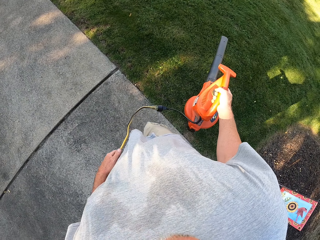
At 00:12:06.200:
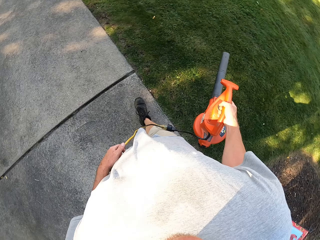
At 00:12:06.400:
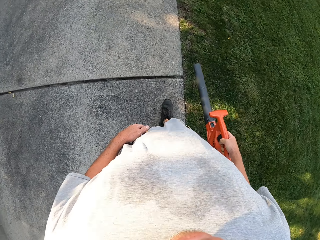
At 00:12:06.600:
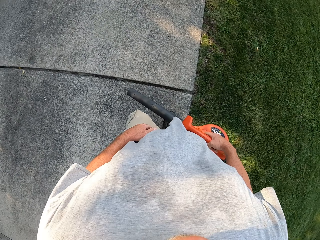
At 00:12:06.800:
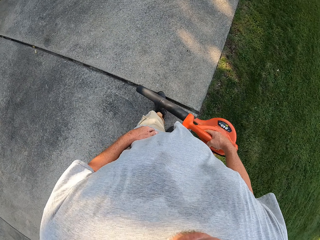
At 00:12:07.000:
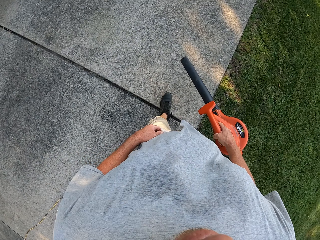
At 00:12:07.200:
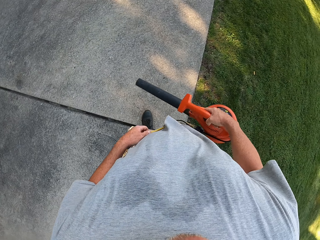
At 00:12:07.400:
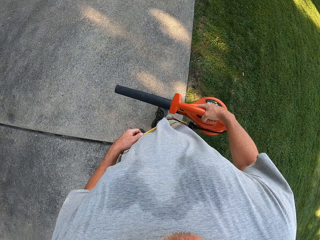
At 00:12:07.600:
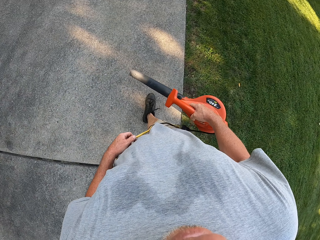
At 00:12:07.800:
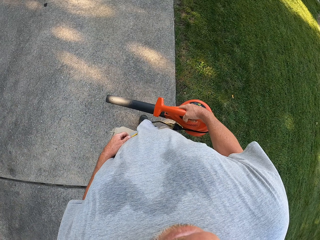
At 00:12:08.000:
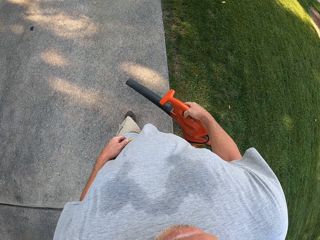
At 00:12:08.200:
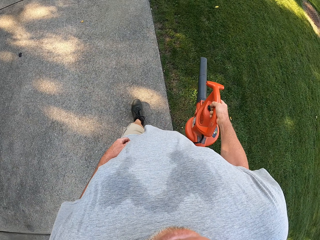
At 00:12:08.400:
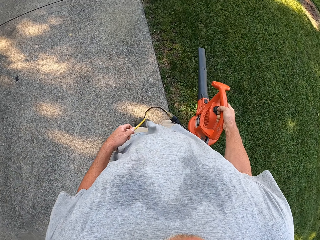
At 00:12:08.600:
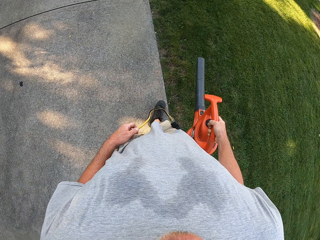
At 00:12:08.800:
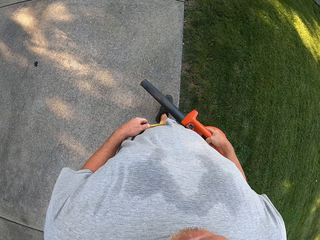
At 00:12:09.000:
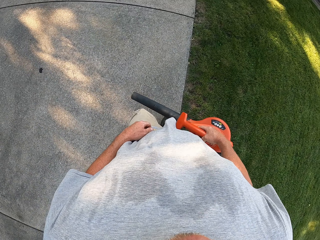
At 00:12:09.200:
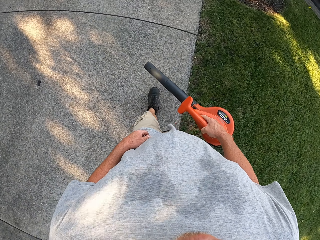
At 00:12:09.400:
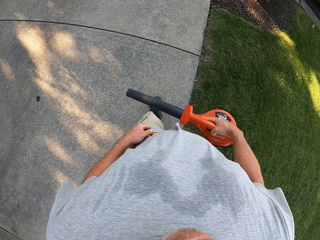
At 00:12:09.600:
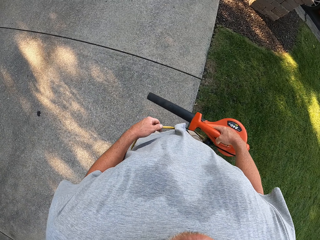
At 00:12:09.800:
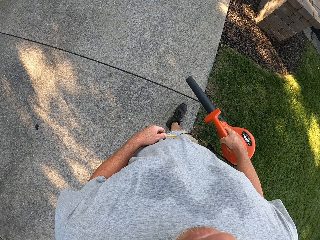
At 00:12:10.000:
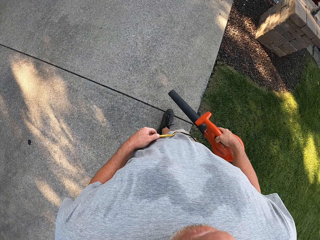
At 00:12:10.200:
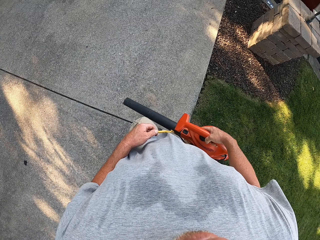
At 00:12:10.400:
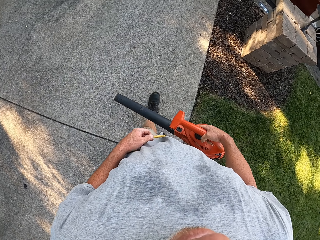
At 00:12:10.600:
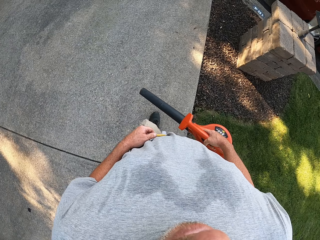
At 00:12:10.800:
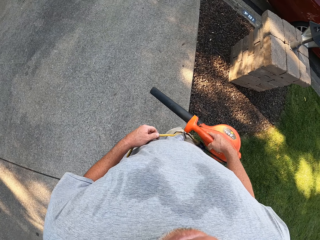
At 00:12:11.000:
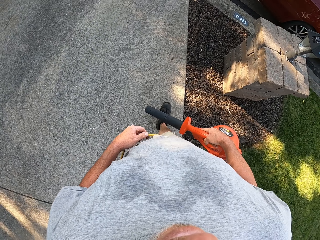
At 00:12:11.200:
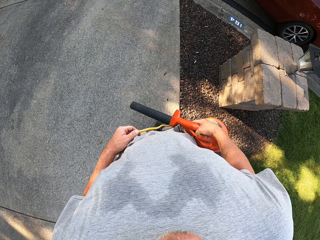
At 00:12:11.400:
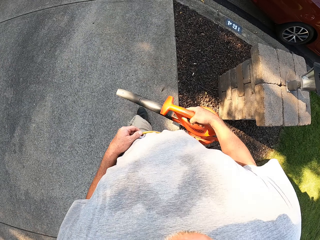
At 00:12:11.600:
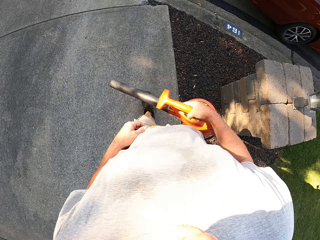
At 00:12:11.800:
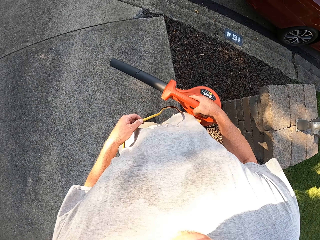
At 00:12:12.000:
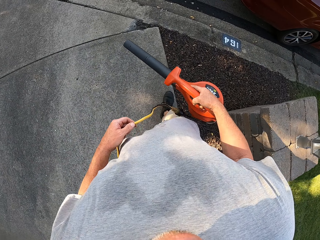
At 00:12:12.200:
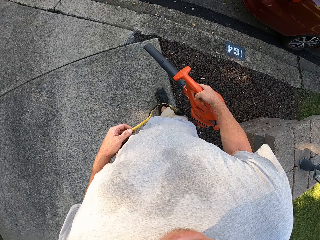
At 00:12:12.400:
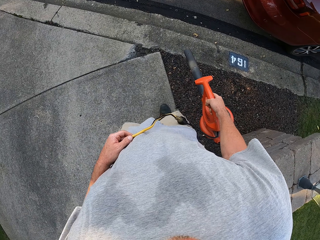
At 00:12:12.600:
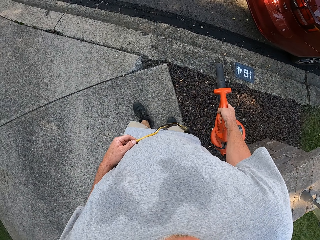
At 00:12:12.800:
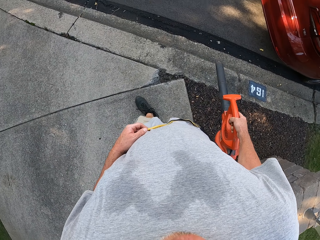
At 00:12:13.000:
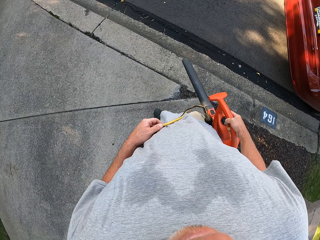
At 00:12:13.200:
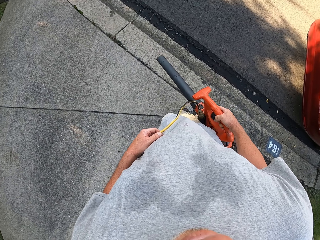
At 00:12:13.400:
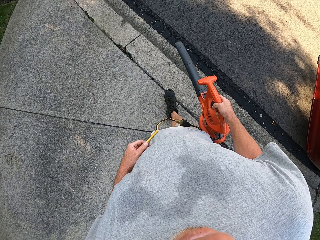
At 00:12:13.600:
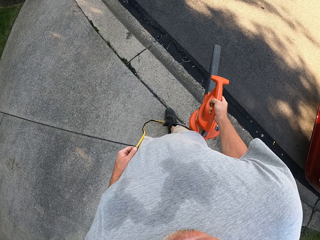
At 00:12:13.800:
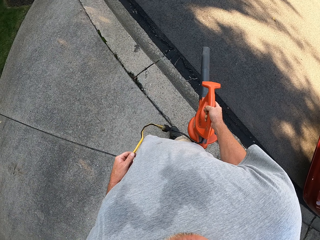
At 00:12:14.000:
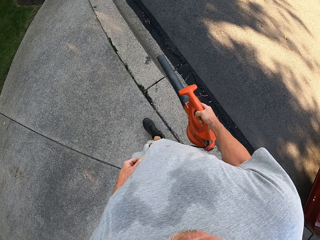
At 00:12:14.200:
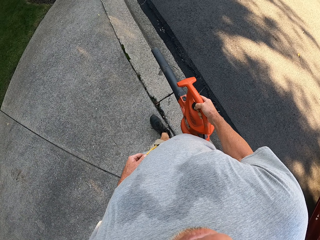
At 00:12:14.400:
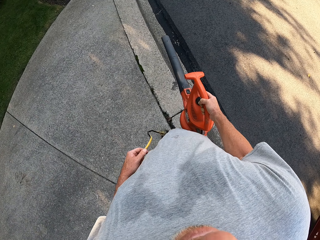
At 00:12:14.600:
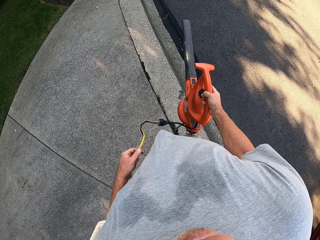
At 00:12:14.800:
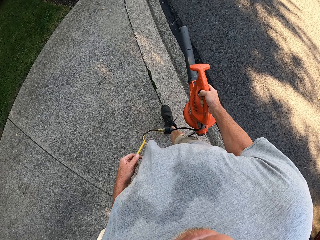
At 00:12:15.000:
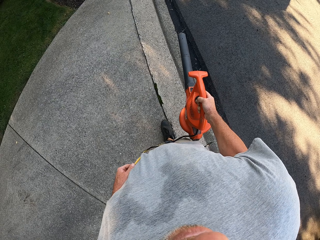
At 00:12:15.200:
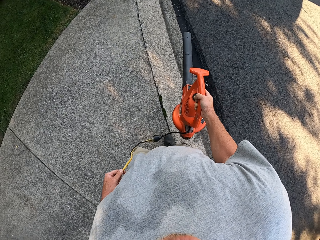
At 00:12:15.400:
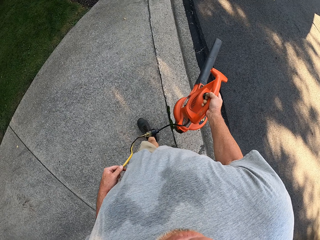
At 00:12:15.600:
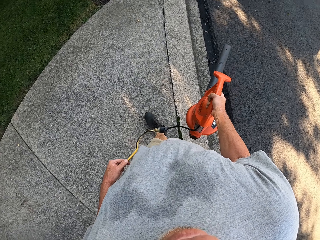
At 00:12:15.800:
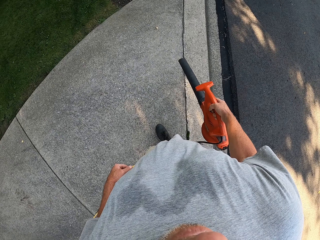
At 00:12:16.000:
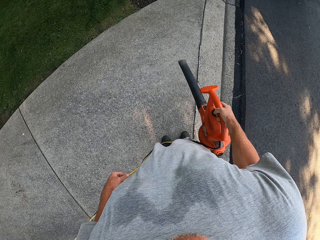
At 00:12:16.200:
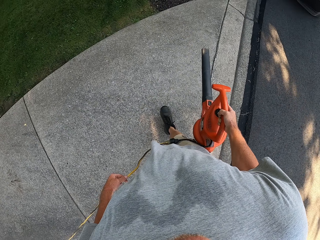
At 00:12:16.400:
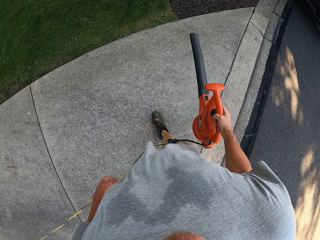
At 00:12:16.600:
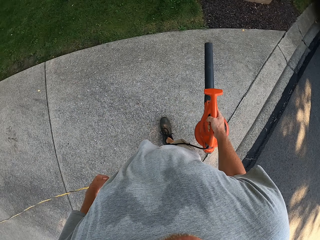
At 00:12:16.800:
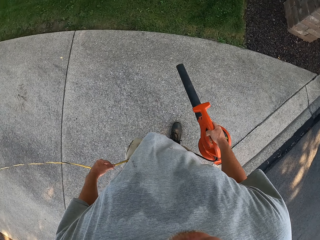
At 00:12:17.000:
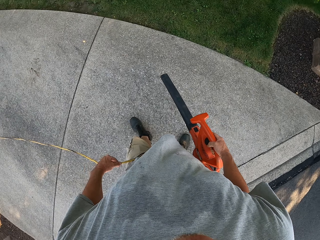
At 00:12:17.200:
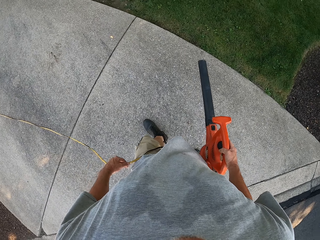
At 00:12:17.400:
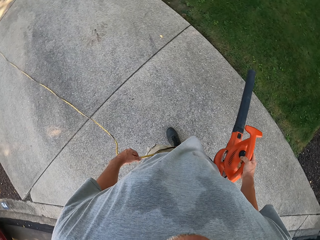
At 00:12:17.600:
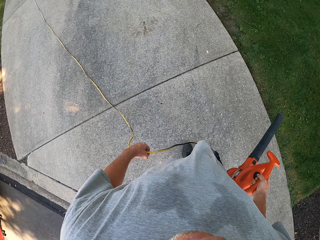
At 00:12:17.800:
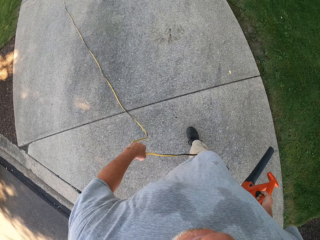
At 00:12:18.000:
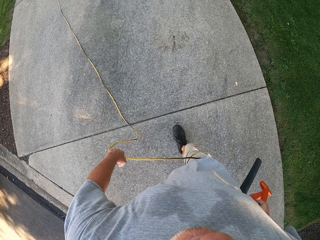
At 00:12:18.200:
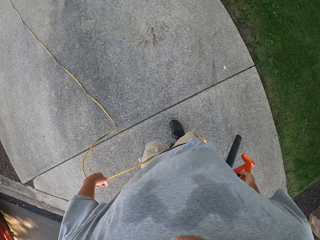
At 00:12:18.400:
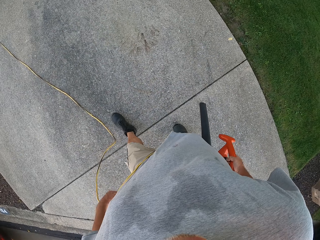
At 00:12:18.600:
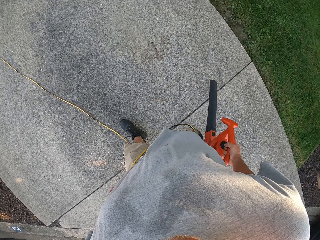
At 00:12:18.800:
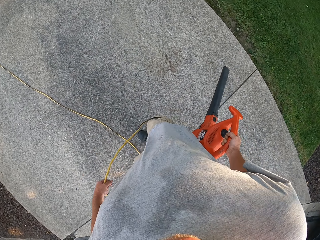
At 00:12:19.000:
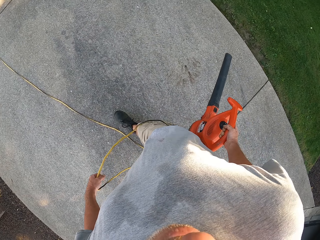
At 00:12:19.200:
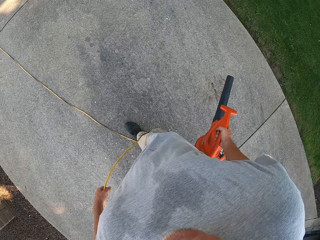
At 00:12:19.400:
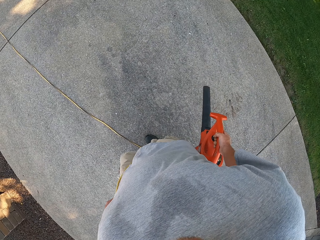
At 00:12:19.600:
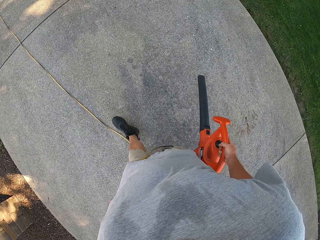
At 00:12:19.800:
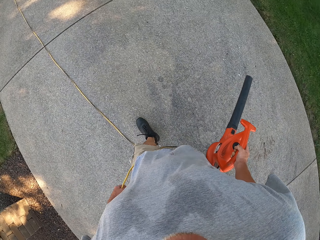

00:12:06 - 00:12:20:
The camera wearer blows dust on the grass. They blow dust on the pavement with a dust blower repeatedly. They turn around.

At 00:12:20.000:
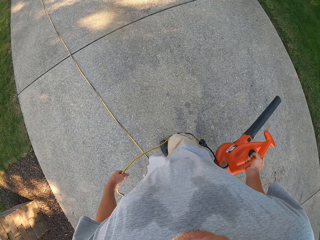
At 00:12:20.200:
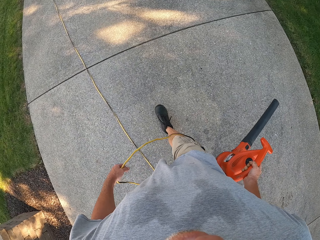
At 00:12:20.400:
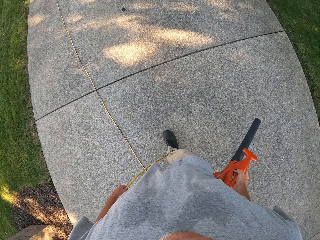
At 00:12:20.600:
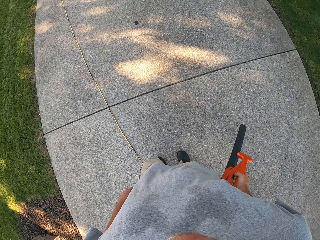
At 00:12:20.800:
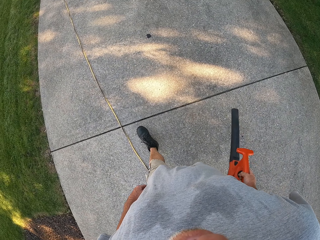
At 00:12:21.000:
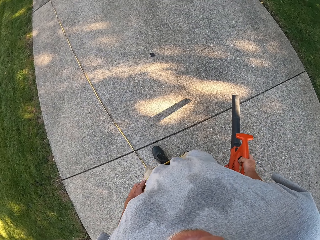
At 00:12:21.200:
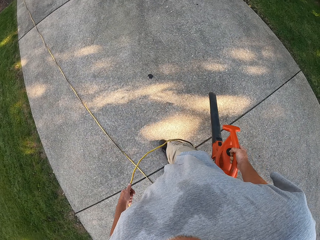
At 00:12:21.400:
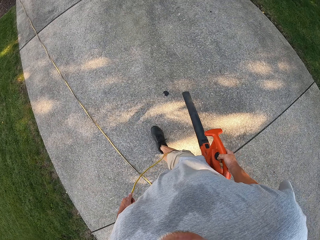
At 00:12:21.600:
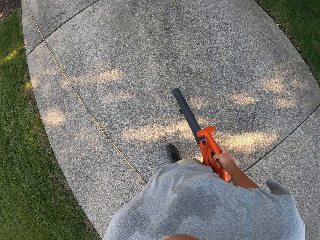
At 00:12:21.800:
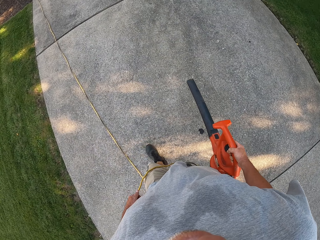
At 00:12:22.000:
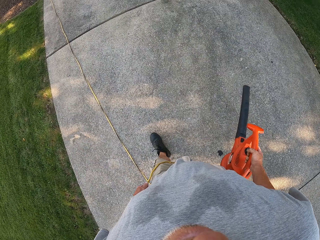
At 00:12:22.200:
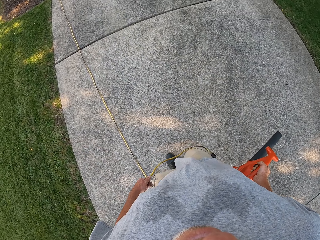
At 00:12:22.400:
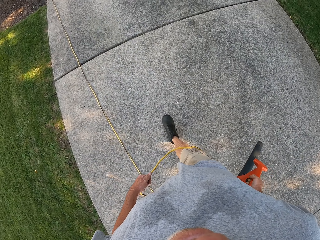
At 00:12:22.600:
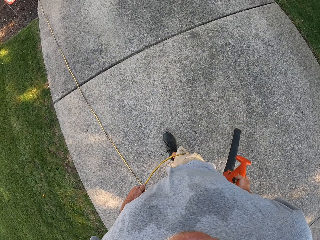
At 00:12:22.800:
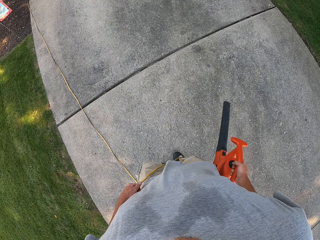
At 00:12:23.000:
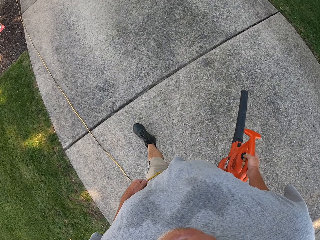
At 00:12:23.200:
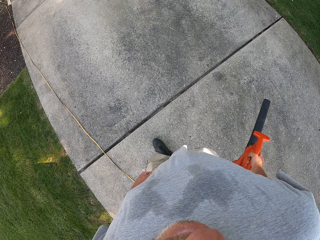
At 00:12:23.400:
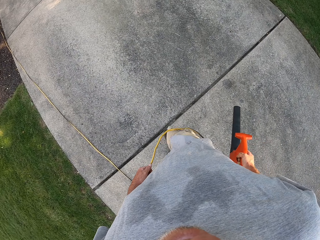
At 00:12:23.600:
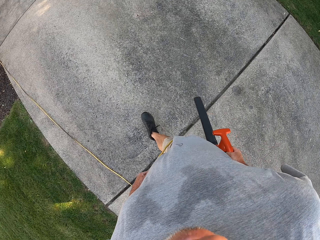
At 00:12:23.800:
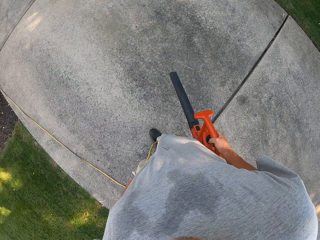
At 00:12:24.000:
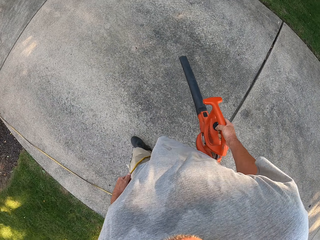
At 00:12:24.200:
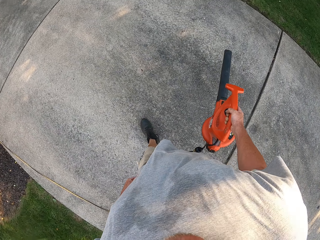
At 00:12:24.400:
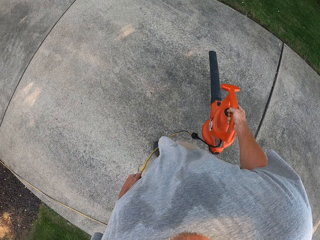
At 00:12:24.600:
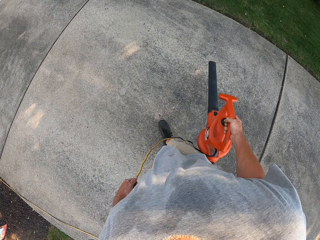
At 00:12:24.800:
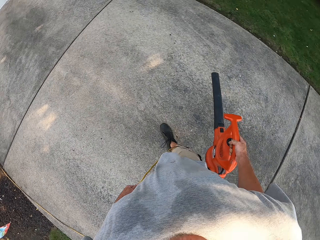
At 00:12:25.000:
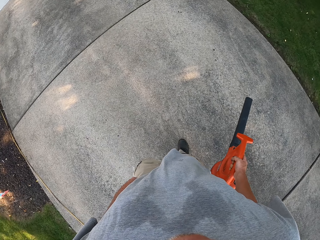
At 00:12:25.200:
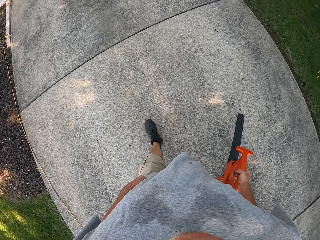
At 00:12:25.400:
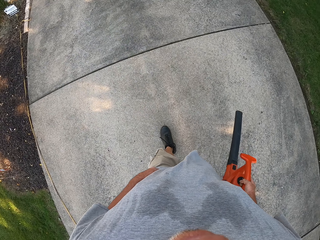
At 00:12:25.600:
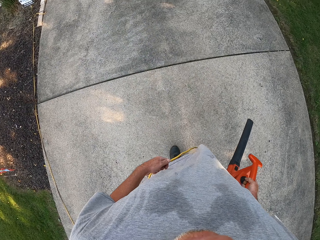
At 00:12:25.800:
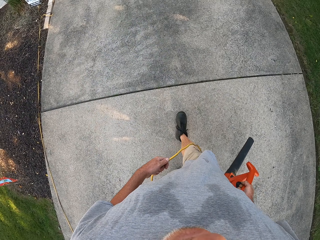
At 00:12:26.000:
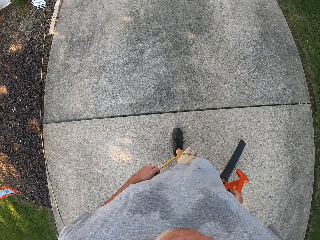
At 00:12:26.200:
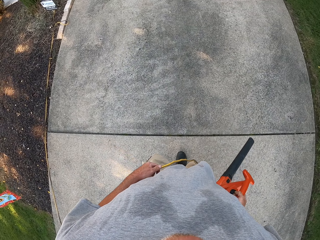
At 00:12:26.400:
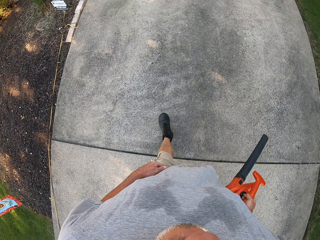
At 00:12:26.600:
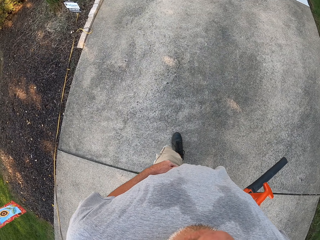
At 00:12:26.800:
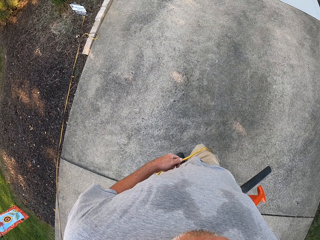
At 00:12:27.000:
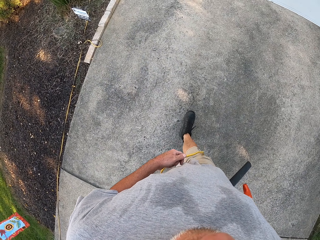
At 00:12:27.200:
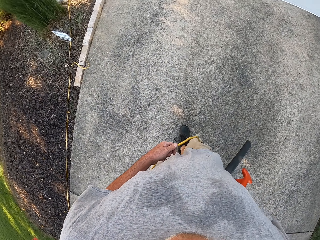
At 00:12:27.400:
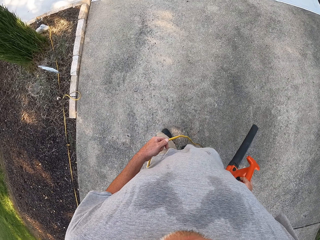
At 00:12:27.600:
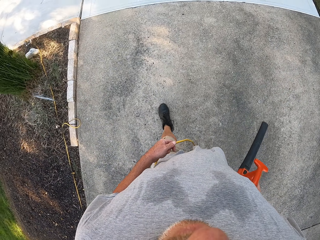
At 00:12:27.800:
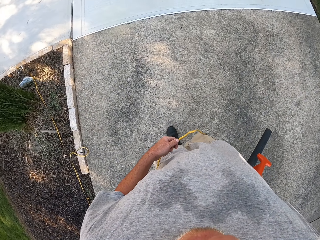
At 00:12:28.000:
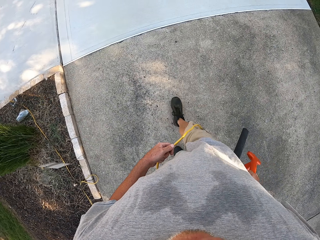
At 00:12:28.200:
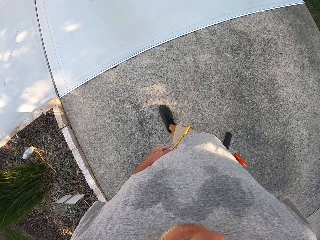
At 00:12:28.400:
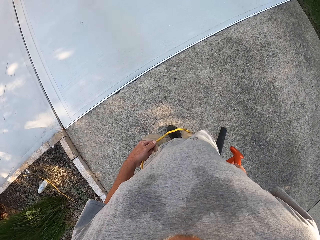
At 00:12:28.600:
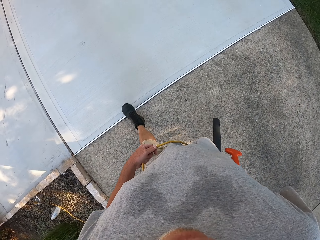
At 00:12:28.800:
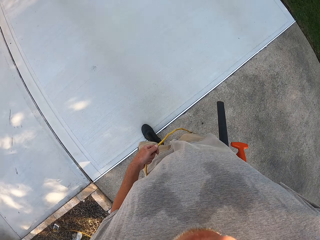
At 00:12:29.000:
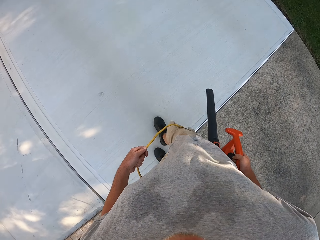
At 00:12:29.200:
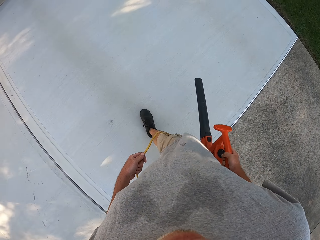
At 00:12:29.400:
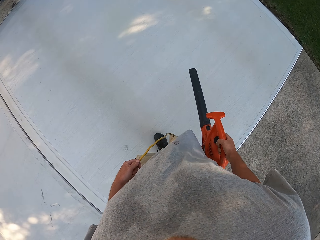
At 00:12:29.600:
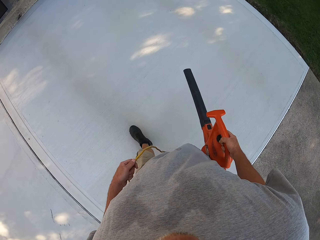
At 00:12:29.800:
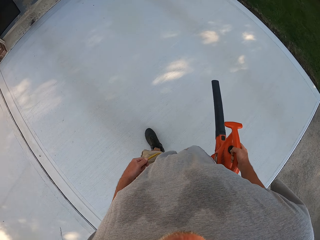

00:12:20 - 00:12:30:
The camera wearer blows dust on the pavement with a dust blower. They blow dust on the pavement with the dust blower repeatedly.
